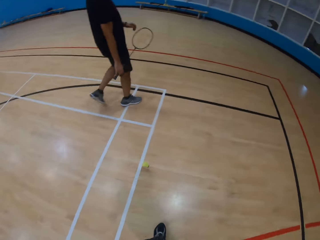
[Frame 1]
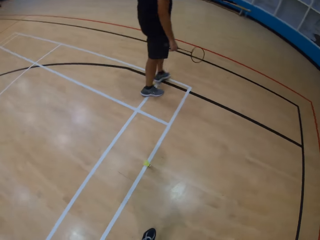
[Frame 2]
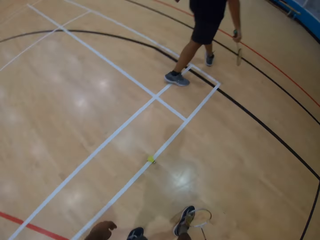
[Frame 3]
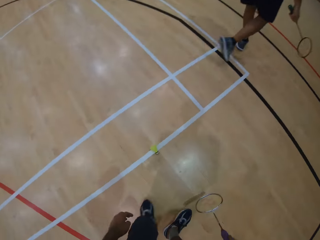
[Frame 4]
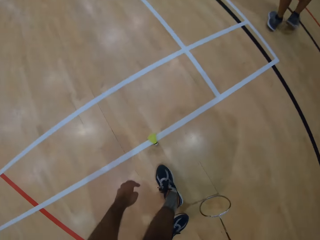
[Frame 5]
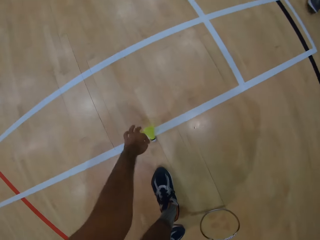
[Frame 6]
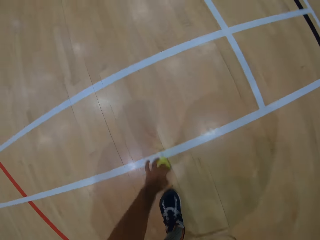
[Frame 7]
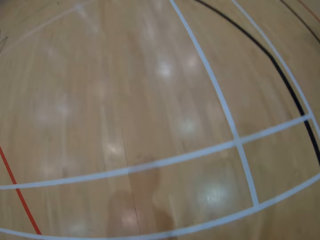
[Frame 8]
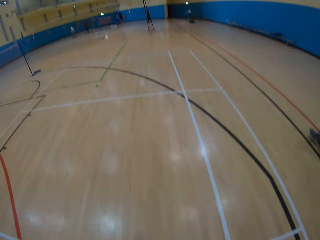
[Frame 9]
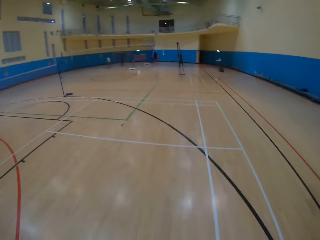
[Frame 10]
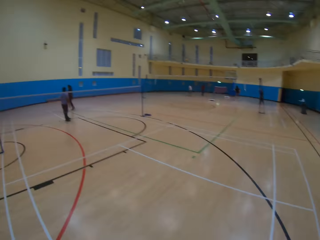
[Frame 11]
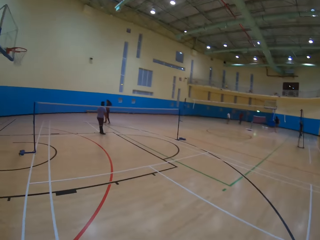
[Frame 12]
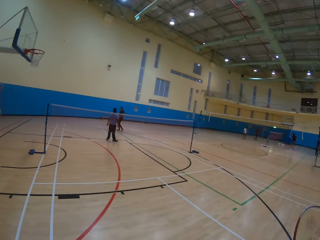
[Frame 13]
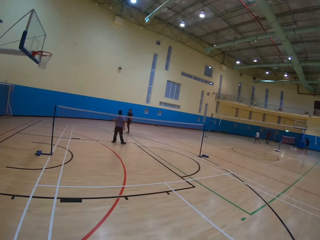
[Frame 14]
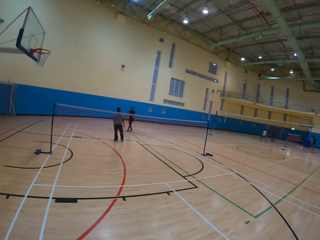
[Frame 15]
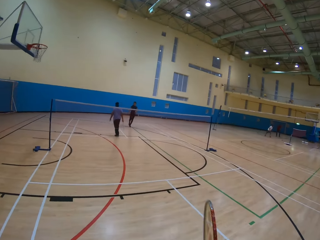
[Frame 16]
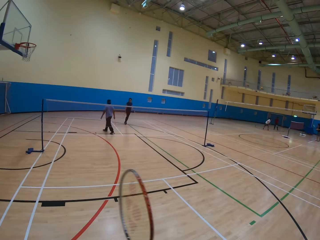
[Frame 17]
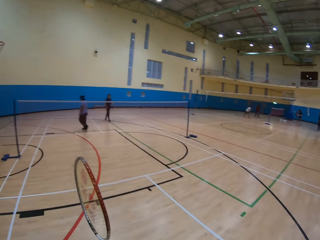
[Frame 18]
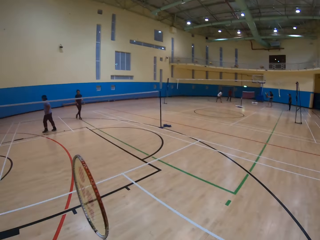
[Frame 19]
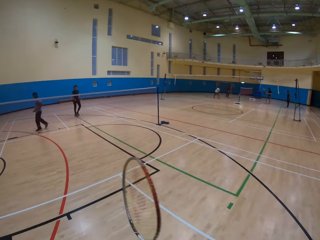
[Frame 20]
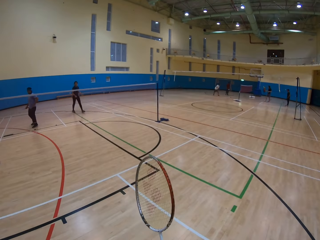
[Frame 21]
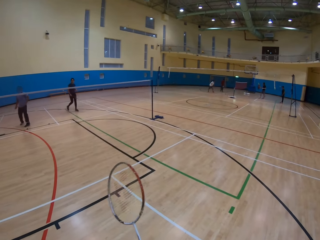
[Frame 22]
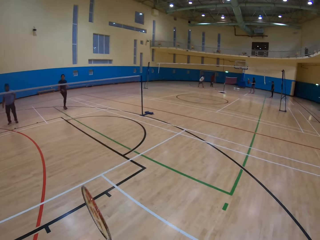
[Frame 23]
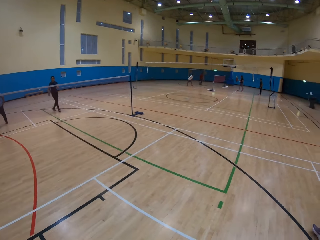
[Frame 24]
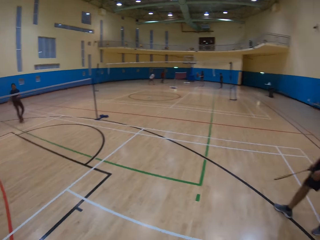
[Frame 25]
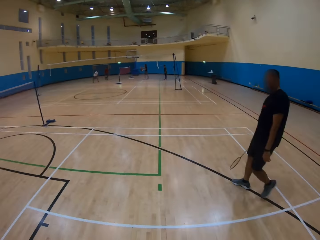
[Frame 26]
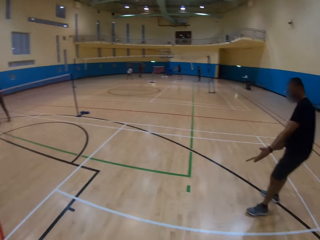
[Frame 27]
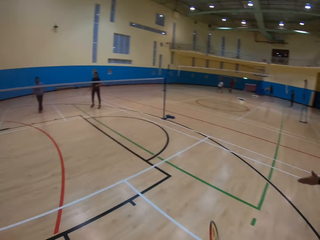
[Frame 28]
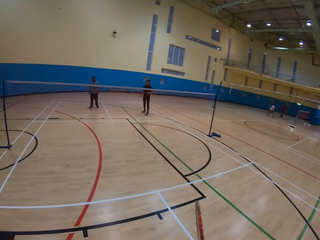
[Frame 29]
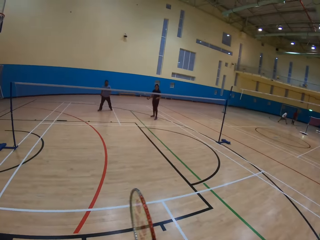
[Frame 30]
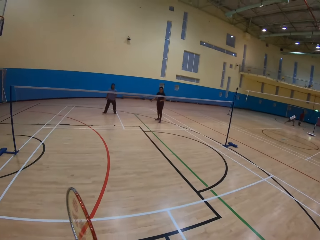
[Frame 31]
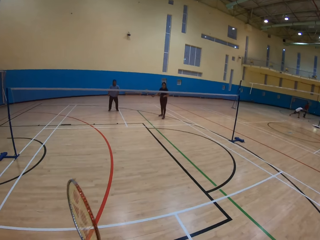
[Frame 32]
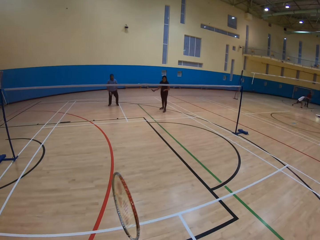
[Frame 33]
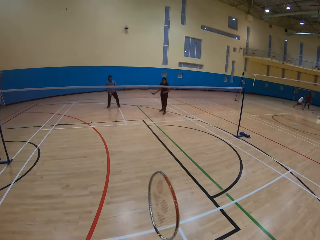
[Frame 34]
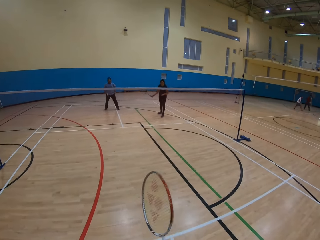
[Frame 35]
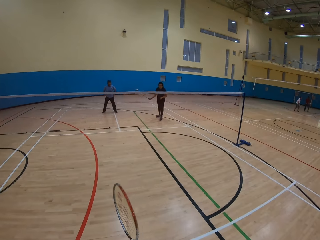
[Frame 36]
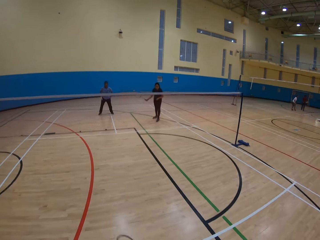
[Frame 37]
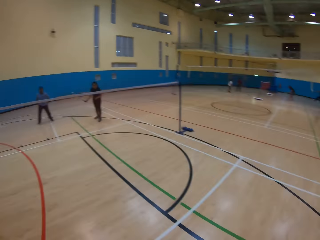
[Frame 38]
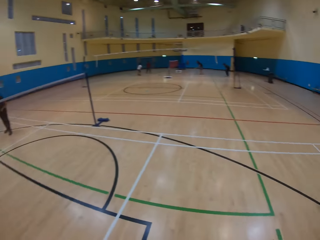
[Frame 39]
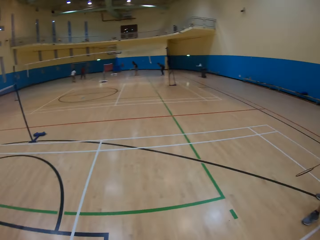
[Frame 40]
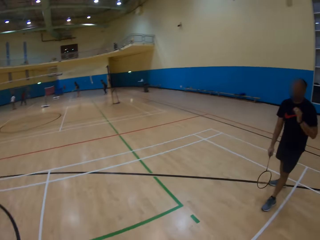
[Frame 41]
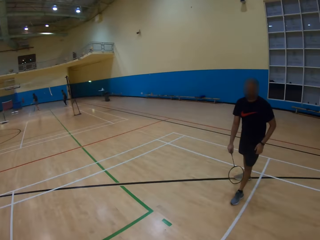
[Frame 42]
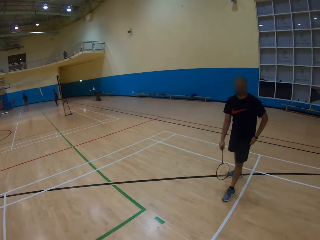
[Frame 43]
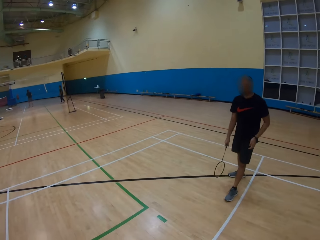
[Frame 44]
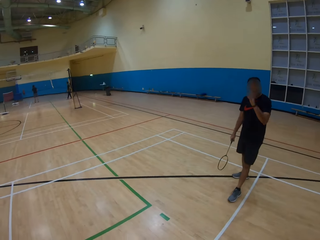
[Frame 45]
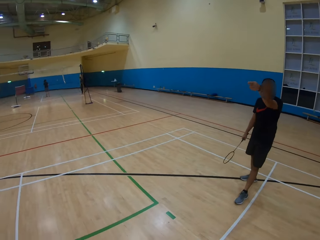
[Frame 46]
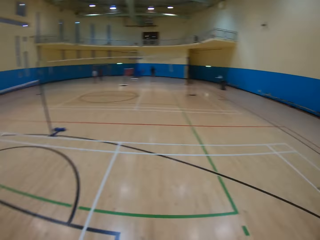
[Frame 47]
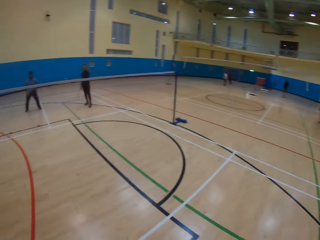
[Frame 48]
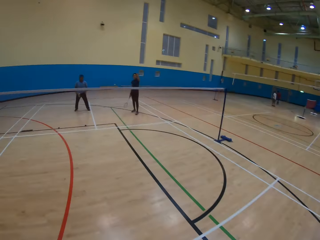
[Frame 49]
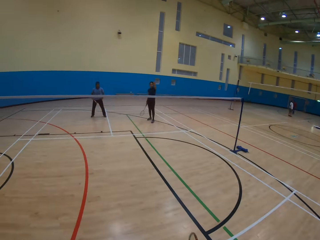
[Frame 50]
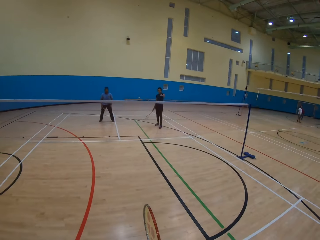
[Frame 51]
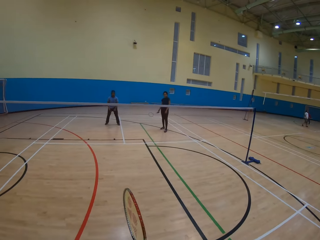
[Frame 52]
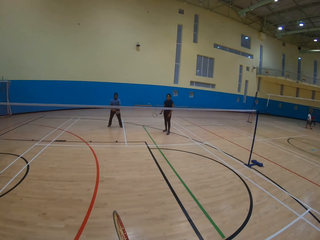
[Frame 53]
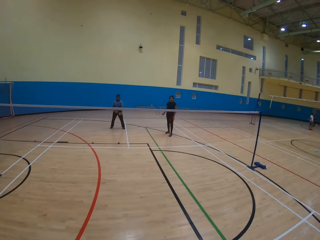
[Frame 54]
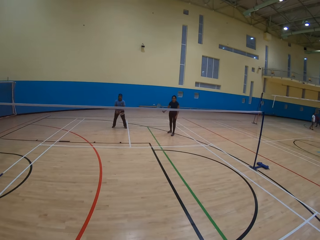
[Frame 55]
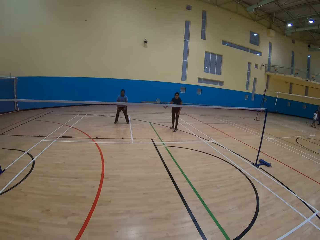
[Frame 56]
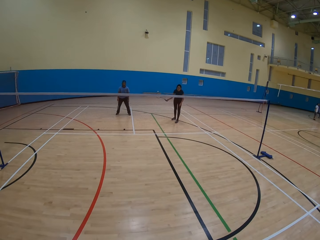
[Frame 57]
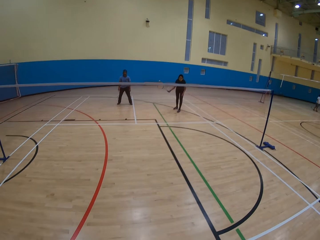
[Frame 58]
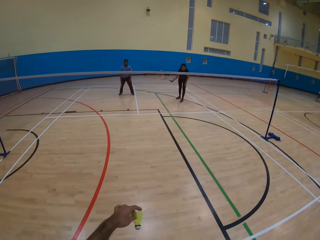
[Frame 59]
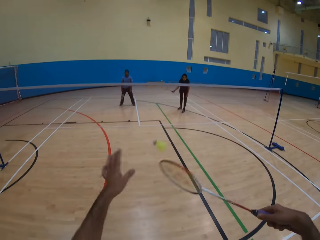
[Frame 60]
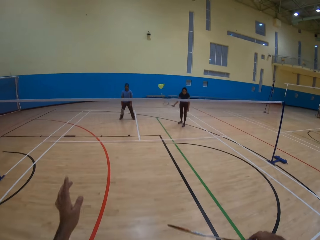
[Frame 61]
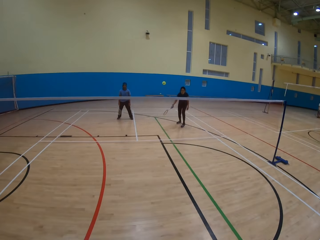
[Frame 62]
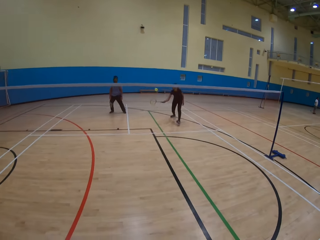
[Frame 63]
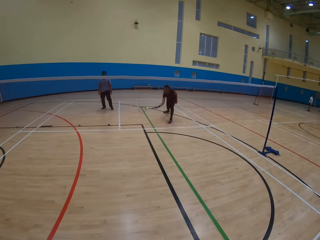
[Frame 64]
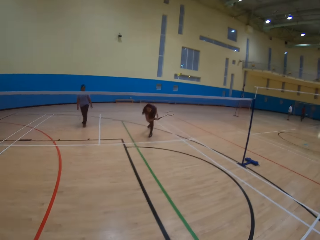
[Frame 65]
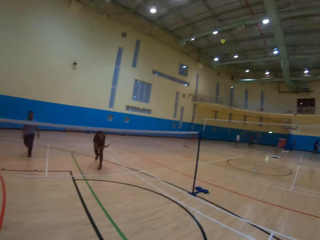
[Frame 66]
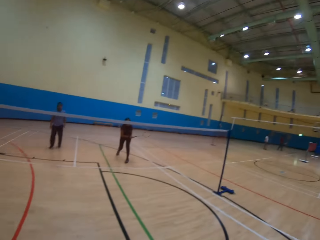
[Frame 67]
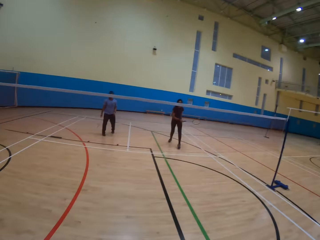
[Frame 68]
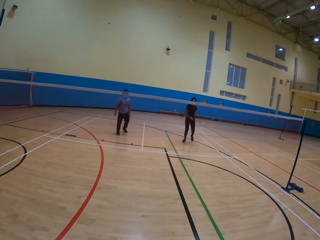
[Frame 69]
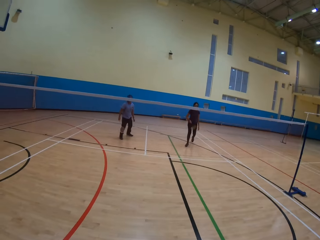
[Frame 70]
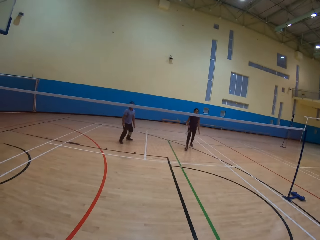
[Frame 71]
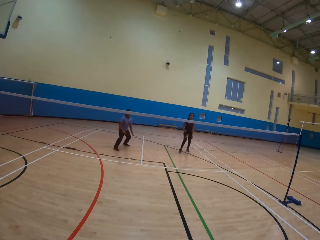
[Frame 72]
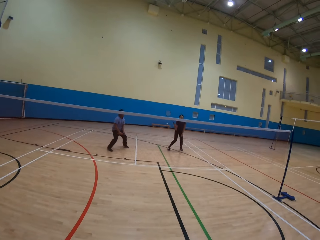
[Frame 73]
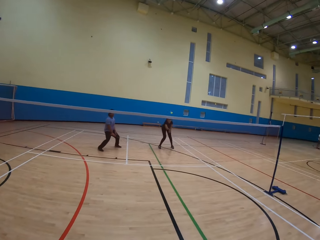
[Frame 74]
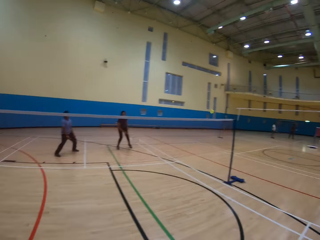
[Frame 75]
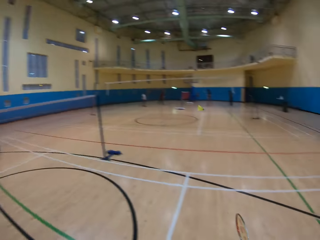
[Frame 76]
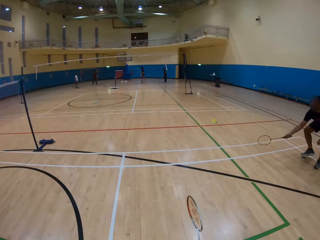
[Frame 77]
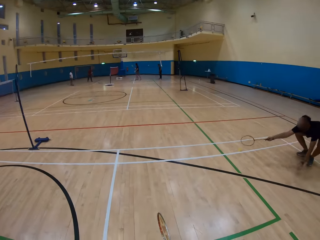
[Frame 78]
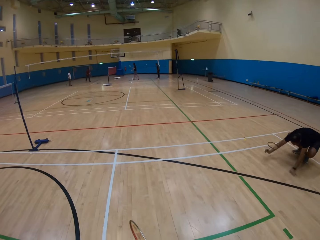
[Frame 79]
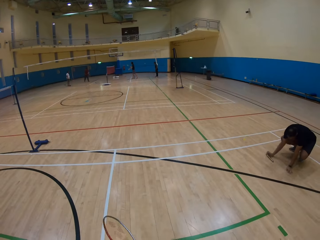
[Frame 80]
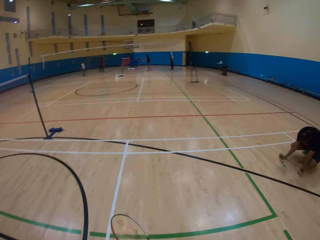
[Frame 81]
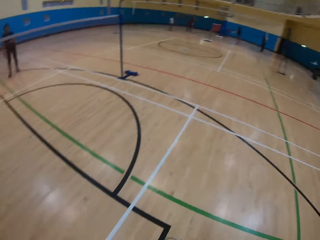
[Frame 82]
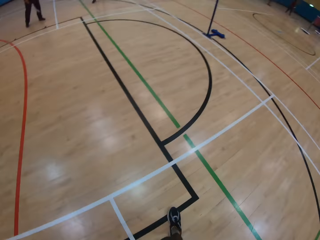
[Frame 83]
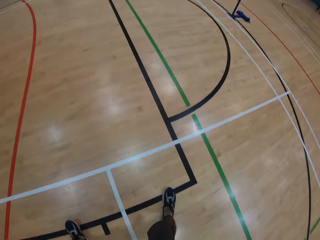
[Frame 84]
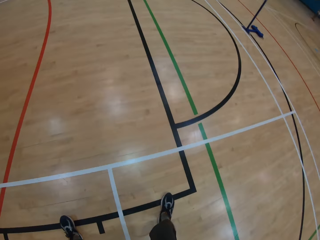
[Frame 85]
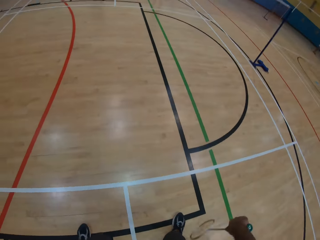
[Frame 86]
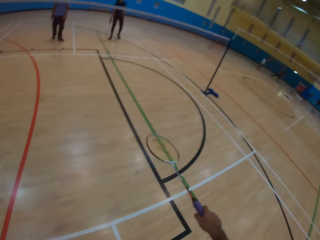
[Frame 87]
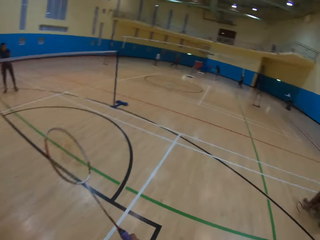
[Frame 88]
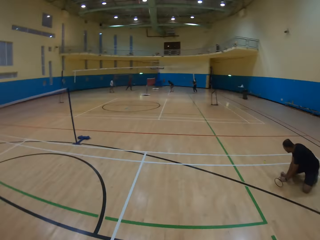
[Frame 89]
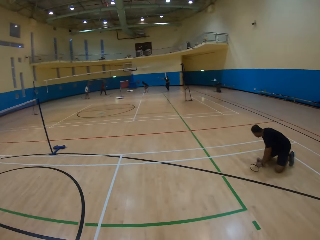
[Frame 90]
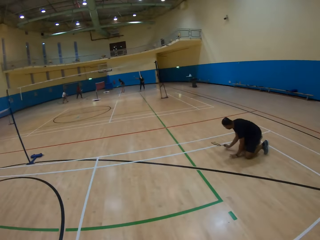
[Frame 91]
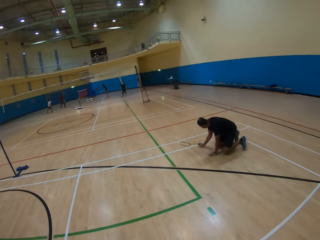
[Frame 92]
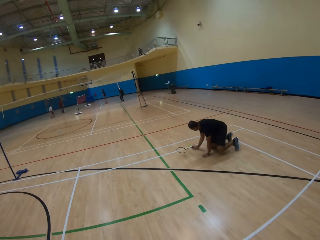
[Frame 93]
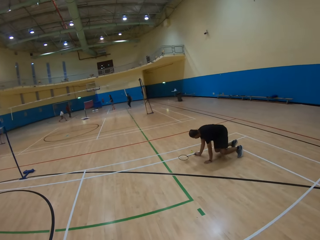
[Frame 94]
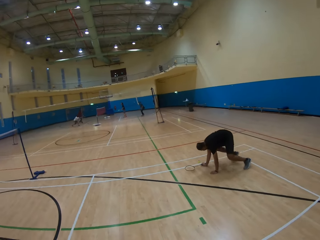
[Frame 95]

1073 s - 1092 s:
A man moves around. The camera wearer picks up the shuttlecock on the ground. They look around. Another man moves around. A woman moves around. The first man moves around. The camera wearer looks around. They look at the first man. The first man does something. The camera wearer does something. They hit the shuttlecock and play the game. The woman hits the shuttlecock and plays the game. The first man plays the game and hits the shuttlecock. The camera wearer moves around. They look at the first man.

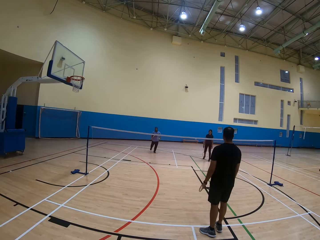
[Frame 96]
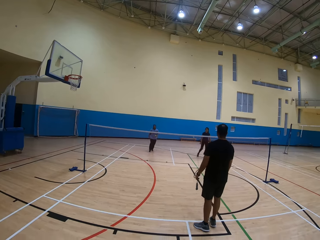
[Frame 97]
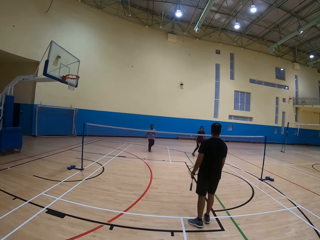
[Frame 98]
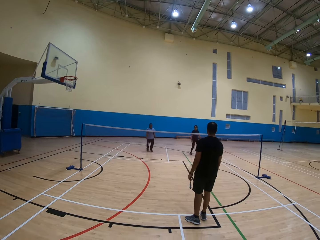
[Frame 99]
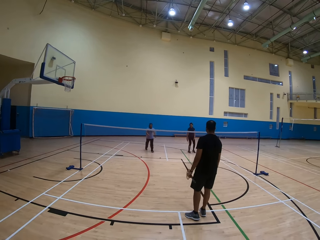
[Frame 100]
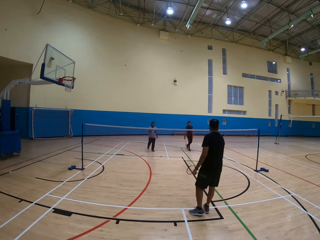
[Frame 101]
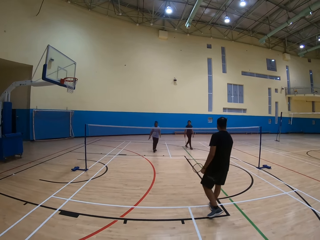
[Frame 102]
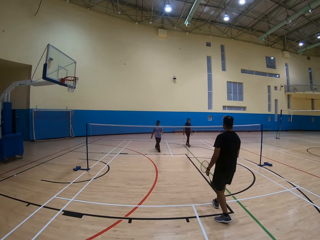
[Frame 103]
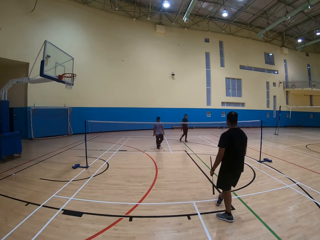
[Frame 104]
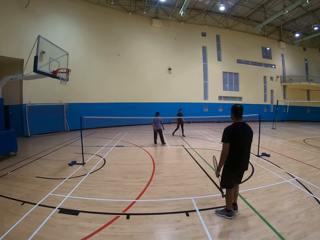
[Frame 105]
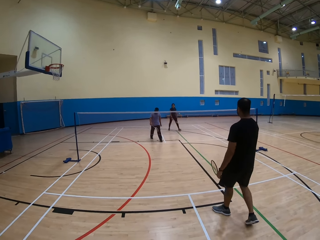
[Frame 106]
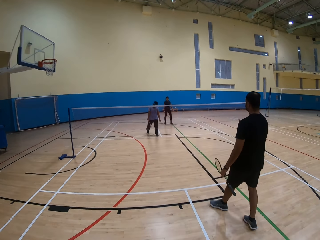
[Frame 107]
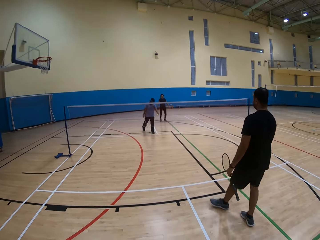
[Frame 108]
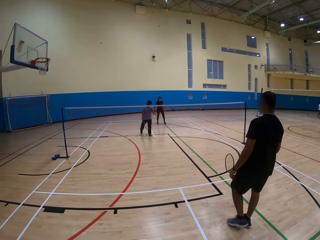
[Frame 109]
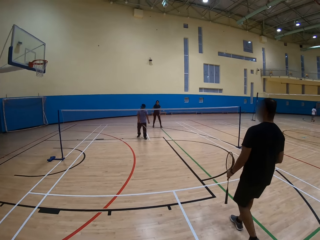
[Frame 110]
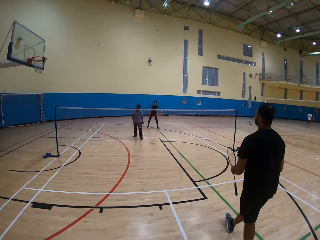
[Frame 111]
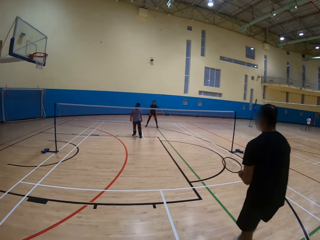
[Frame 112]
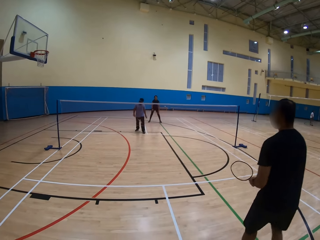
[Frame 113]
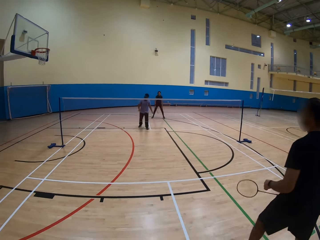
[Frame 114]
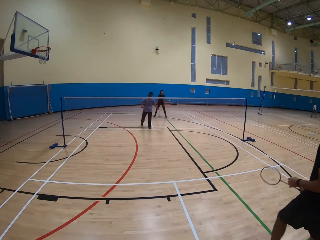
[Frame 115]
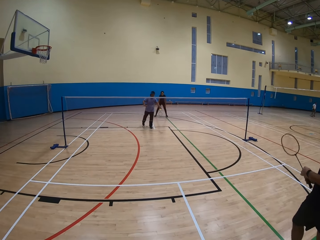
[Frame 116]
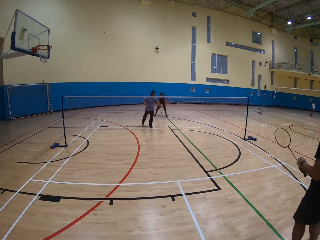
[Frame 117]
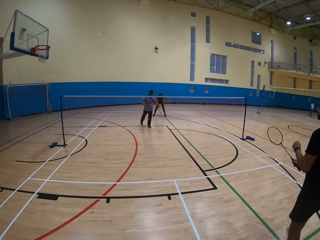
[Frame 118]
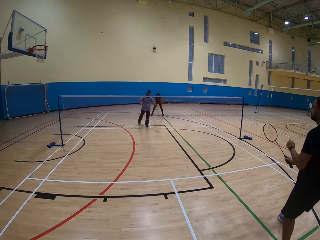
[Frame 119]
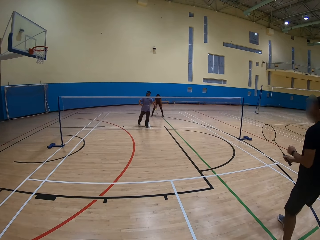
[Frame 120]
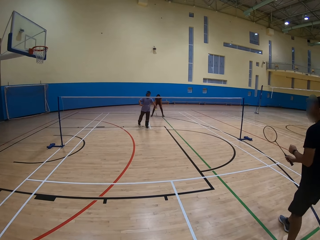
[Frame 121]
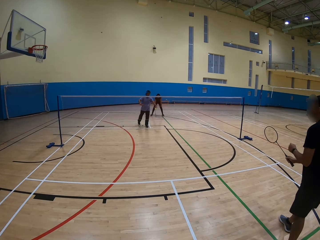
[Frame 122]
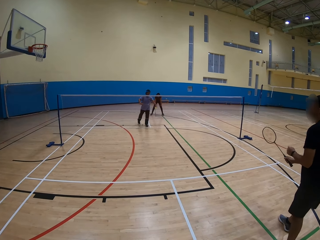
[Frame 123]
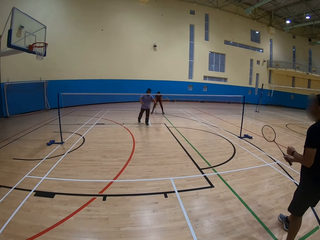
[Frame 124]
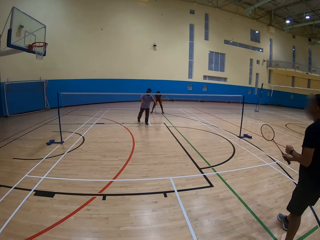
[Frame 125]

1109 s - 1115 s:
A man moves around. Another man moves backward.
